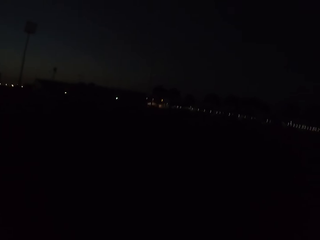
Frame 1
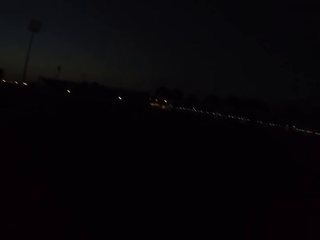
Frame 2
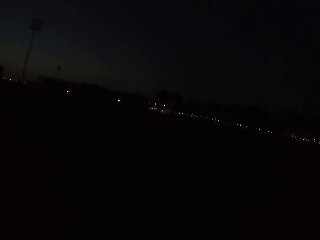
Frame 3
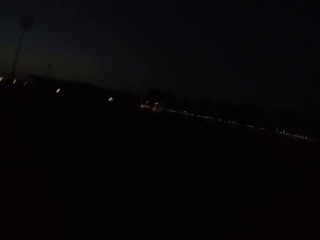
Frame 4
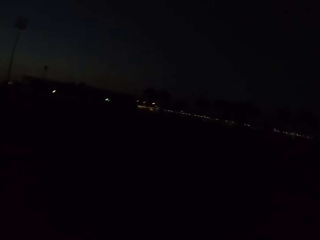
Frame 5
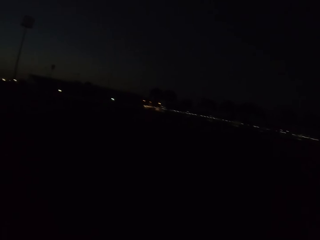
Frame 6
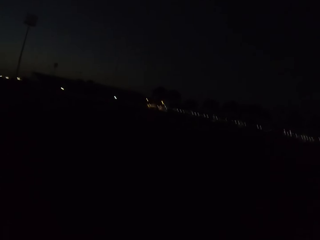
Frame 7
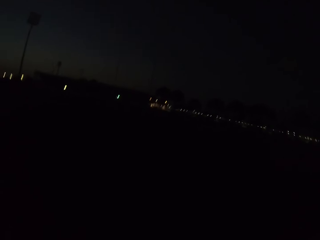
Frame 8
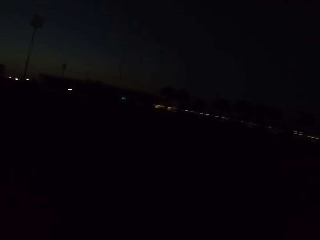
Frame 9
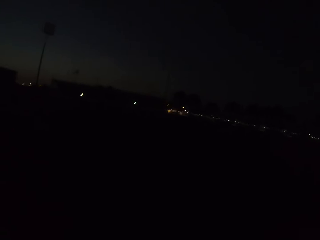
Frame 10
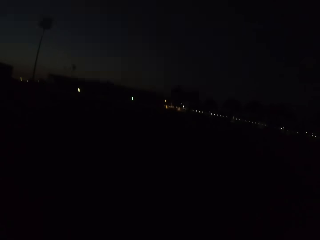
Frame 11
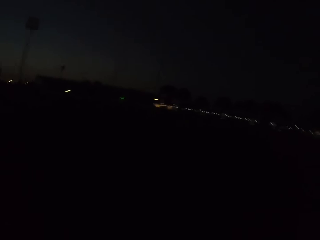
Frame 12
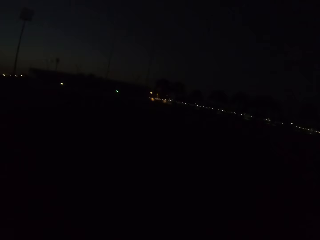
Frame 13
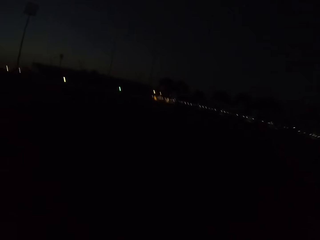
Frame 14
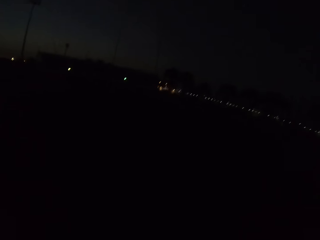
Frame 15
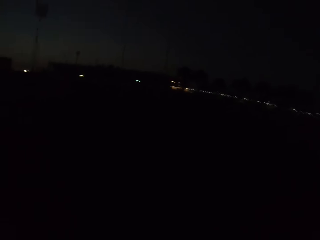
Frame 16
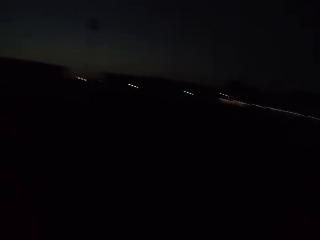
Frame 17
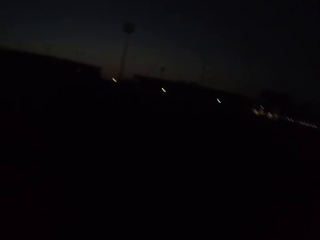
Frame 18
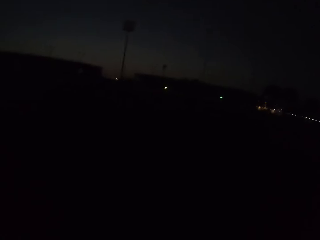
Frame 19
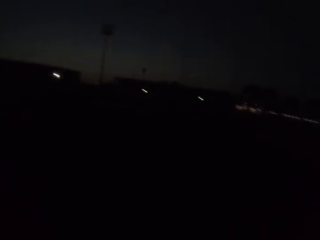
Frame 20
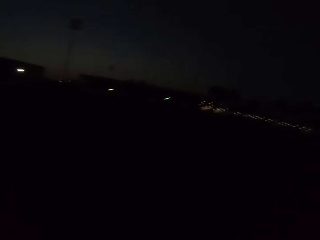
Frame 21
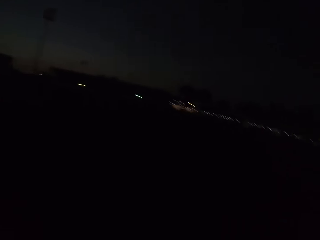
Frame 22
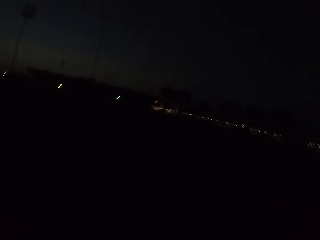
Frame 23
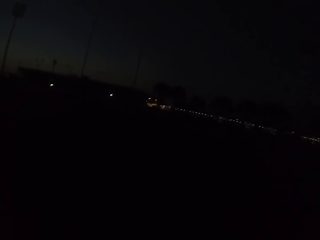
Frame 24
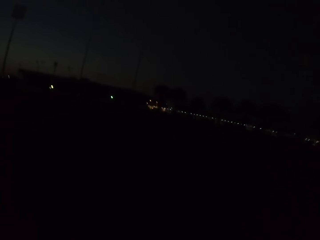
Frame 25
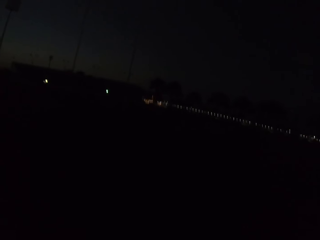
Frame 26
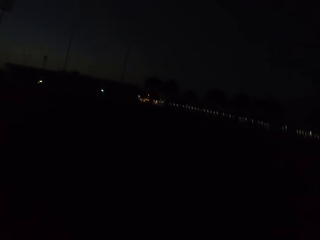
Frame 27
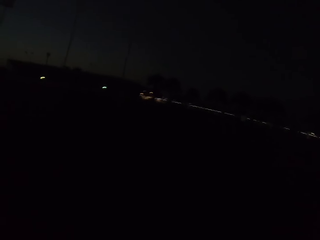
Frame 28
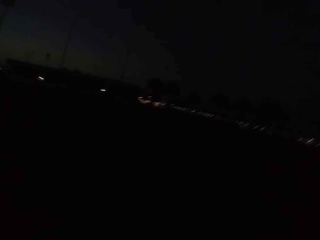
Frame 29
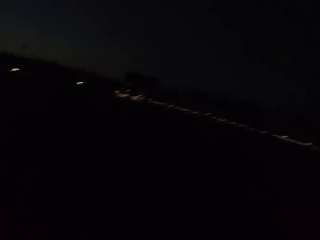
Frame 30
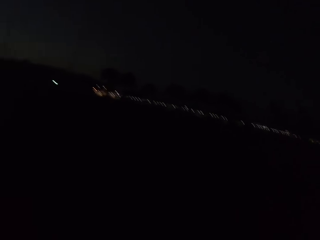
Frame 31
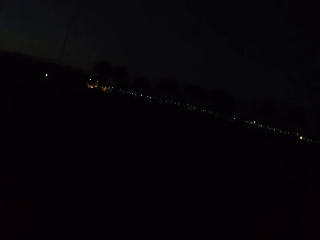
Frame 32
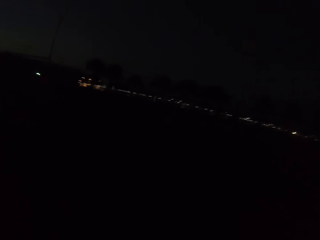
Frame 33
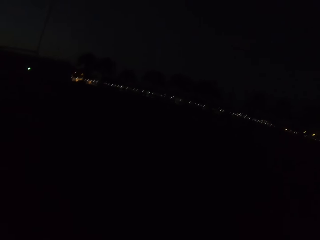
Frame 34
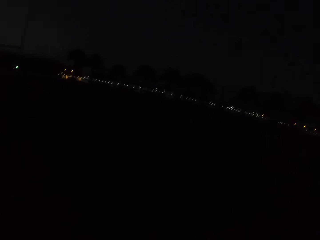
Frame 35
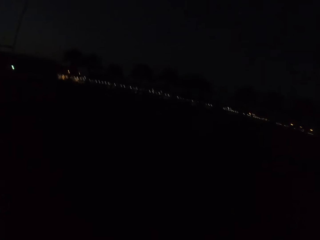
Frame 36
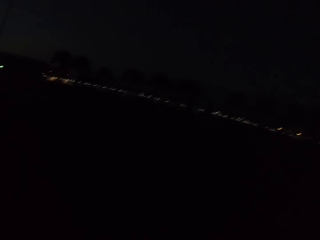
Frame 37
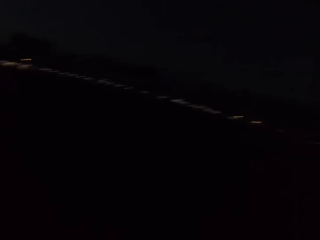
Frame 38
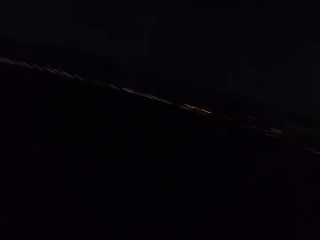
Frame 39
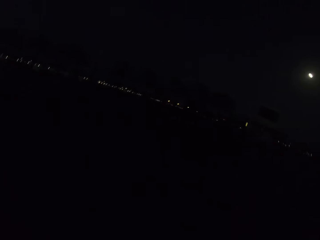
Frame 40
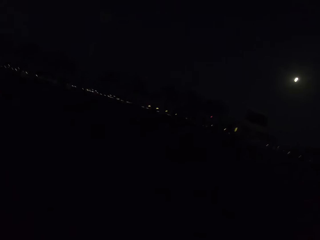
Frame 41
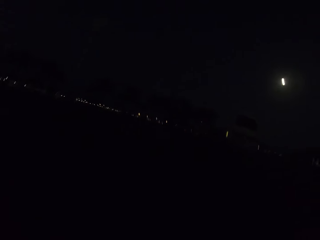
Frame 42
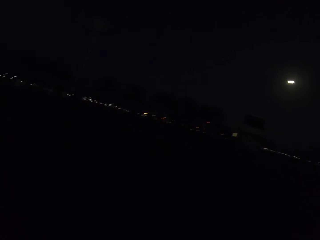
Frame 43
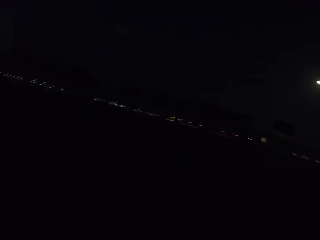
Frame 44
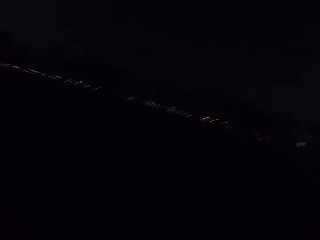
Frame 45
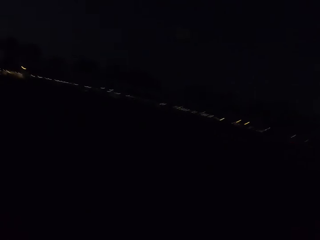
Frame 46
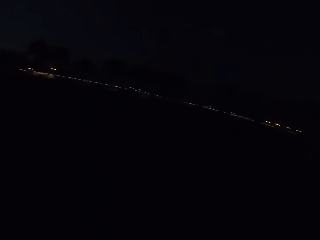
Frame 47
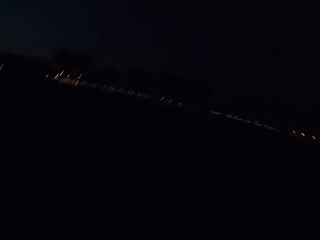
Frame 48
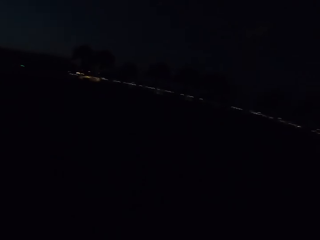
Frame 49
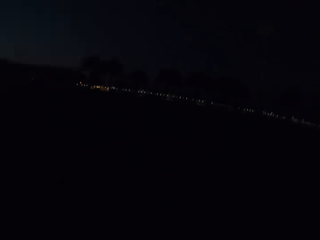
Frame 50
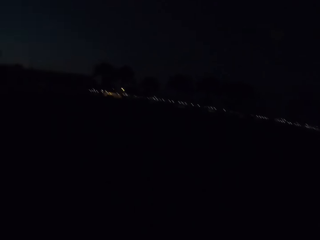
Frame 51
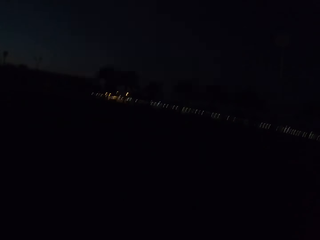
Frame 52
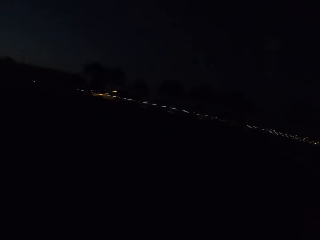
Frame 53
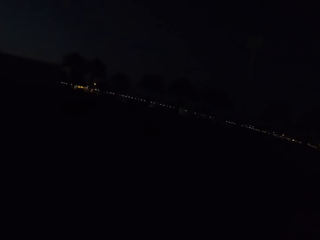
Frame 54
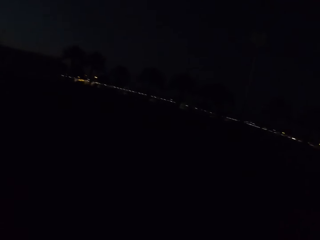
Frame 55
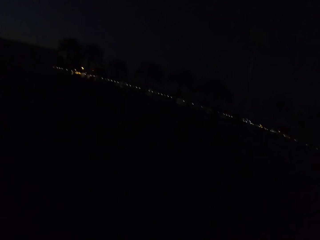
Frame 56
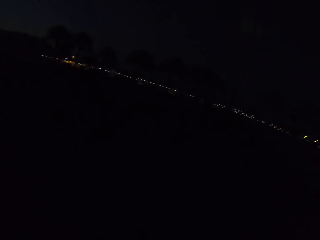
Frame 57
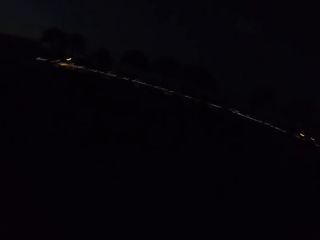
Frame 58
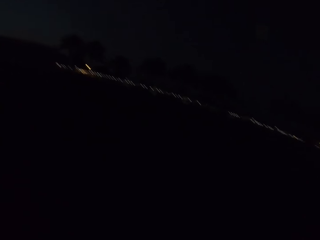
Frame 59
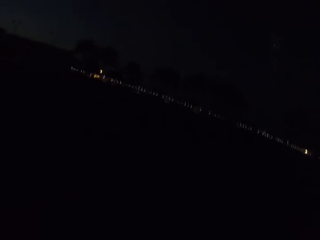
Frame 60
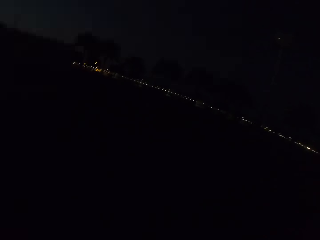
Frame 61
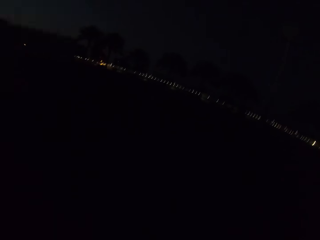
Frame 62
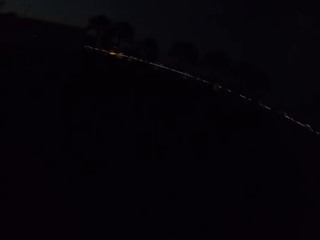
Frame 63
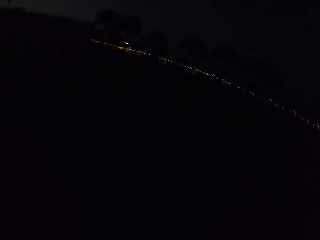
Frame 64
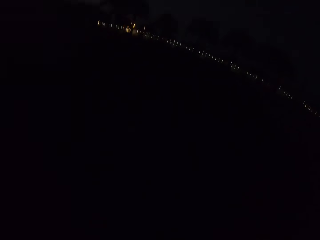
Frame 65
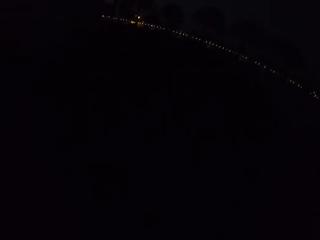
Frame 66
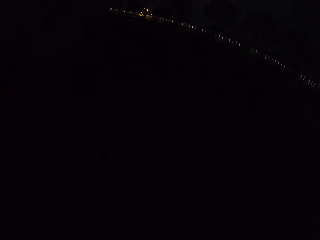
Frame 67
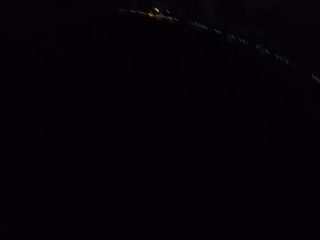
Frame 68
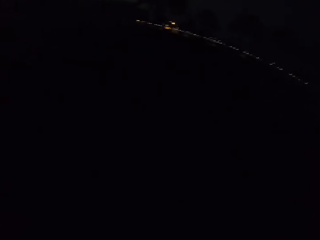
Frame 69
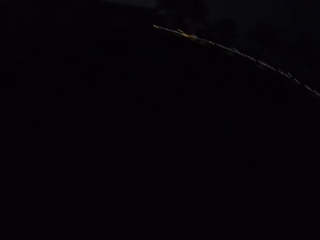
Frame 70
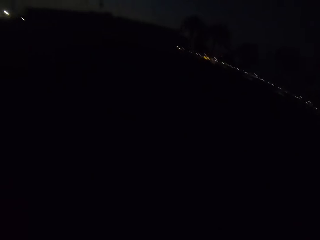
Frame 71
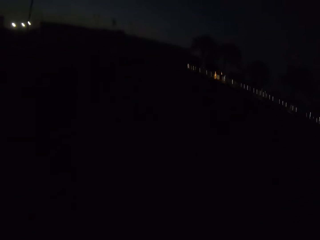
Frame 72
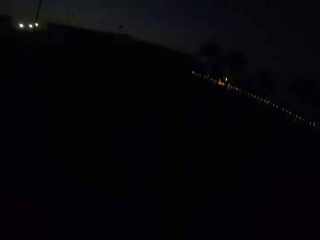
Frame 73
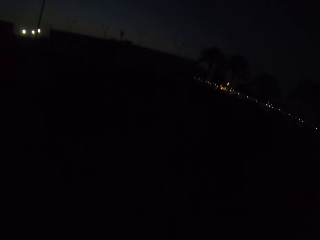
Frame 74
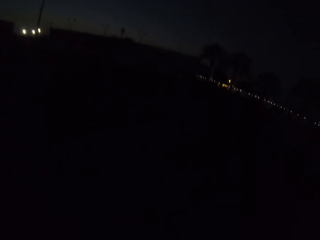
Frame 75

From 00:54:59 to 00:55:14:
The camera wearer walks on the road. They look around. They walk on the road. They look around. They look around again. They walk on the road.

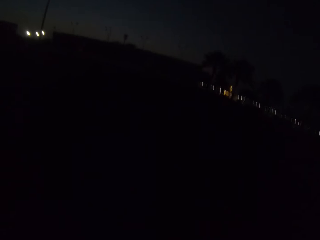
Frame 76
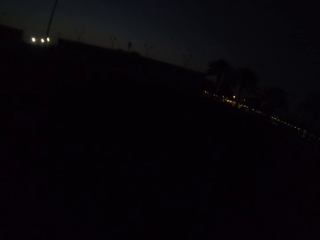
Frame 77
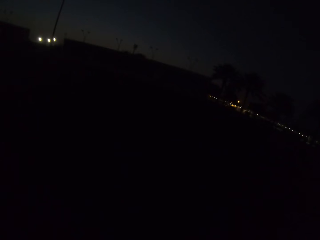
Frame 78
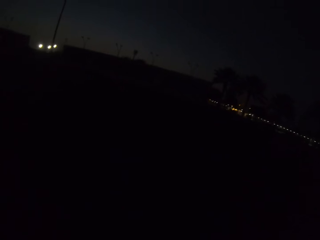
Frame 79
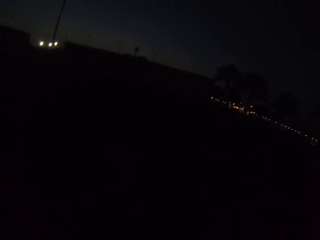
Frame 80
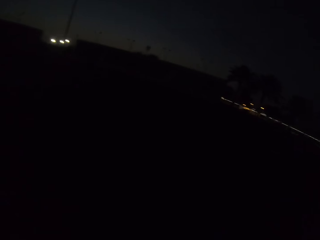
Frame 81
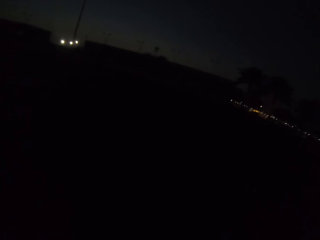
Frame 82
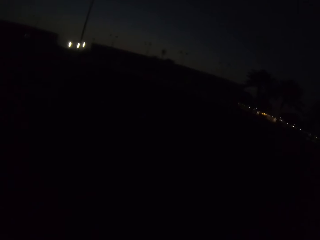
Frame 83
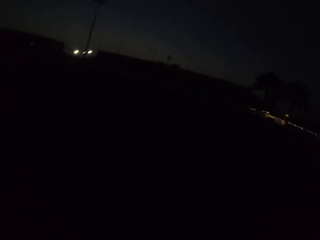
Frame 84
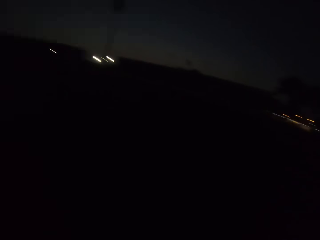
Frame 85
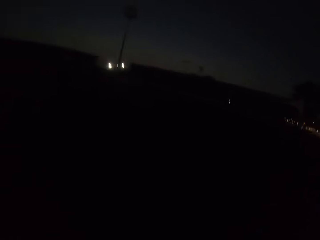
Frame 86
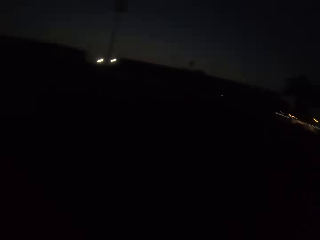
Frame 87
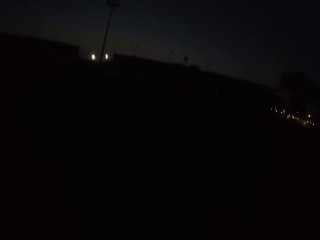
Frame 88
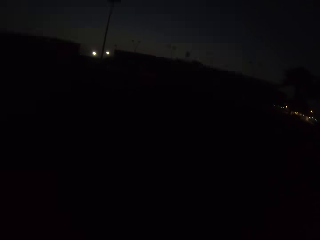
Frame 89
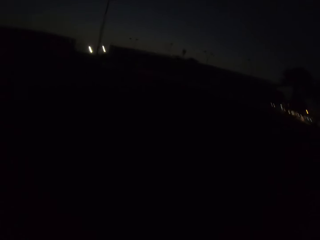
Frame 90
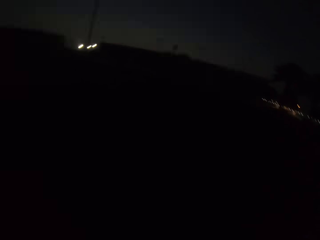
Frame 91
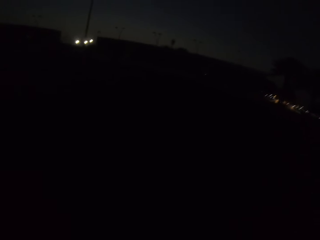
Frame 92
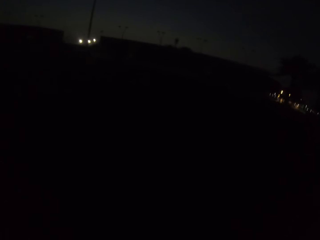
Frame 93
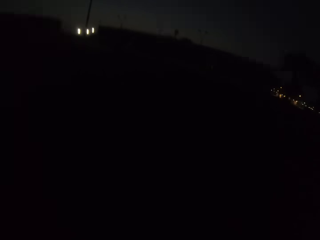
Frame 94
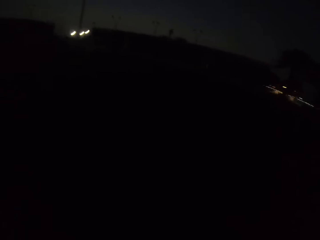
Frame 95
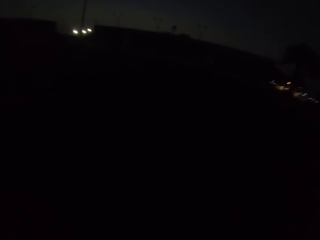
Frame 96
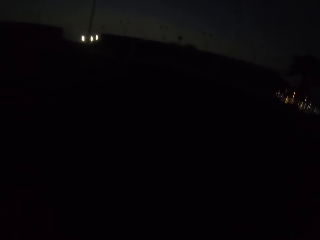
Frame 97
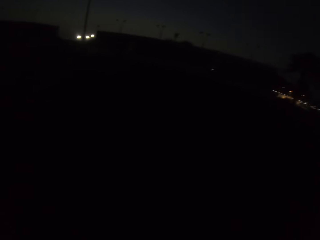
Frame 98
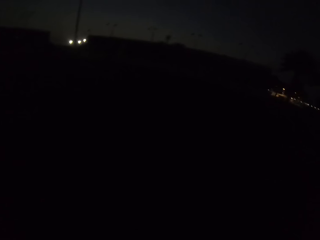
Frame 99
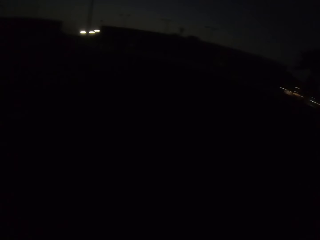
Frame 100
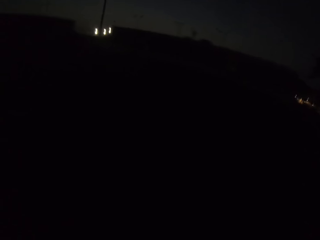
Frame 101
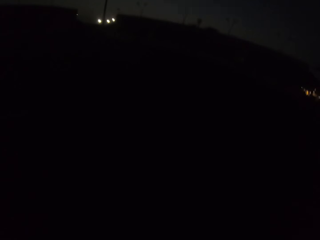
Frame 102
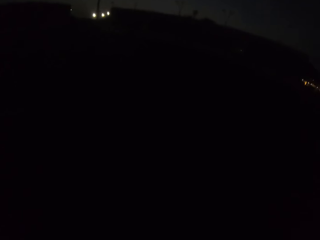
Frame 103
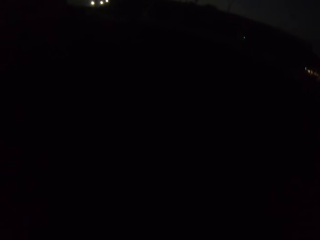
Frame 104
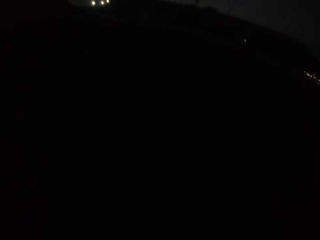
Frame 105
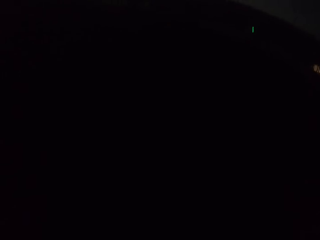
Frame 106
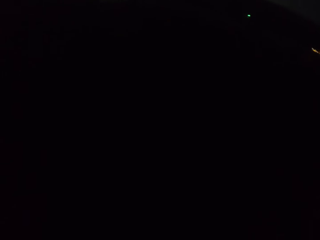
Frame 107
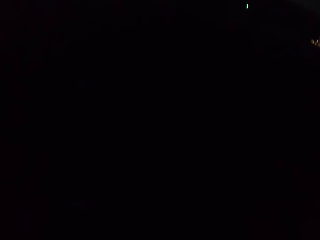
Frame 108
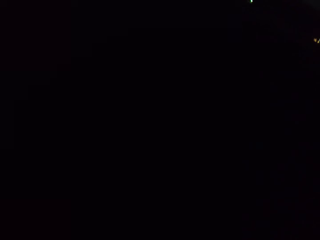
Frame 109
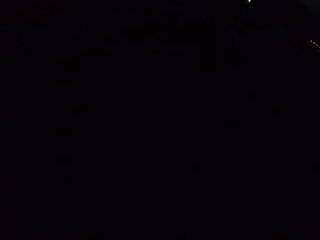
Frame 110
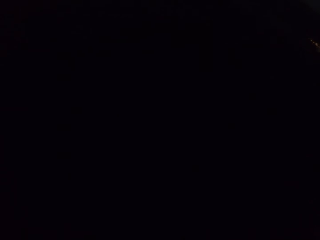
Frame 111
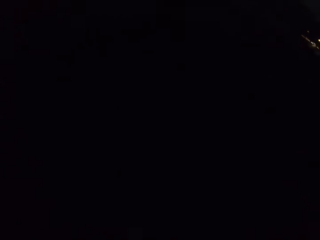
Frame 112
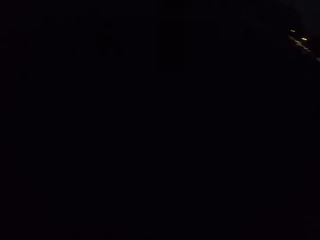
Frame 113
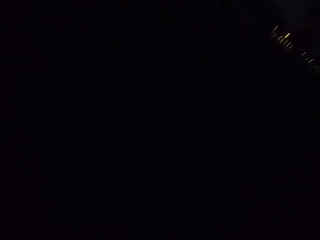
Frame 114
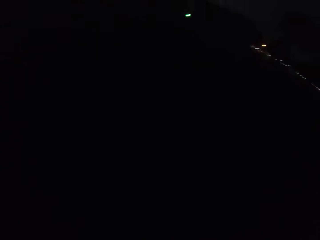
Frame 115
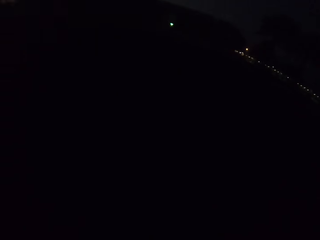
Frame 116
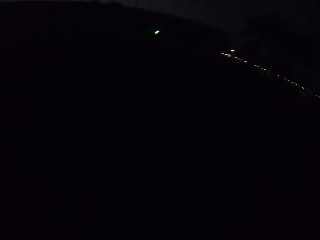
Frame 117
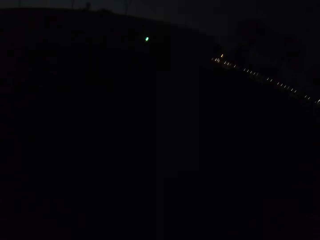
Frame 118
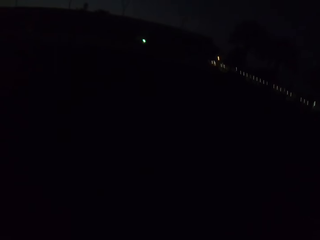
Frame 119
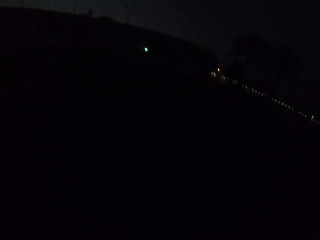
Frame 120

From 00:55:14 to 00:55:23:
The camera wearer walks on the road.
